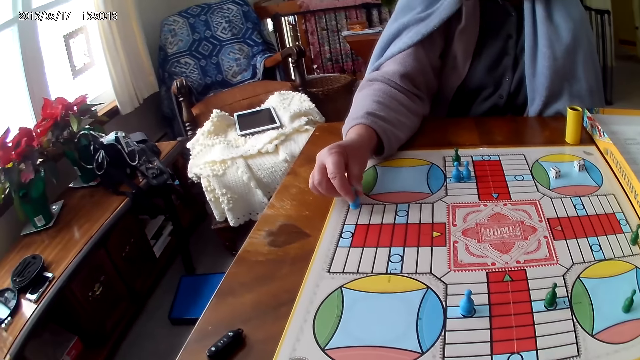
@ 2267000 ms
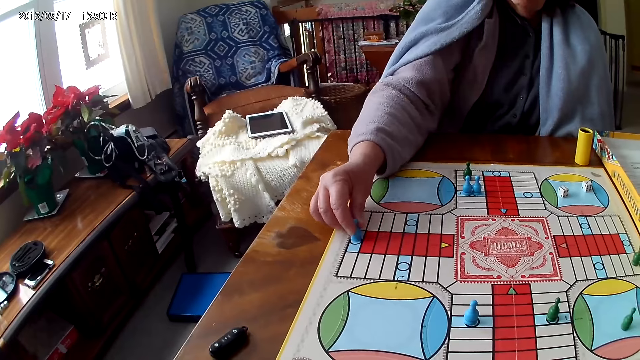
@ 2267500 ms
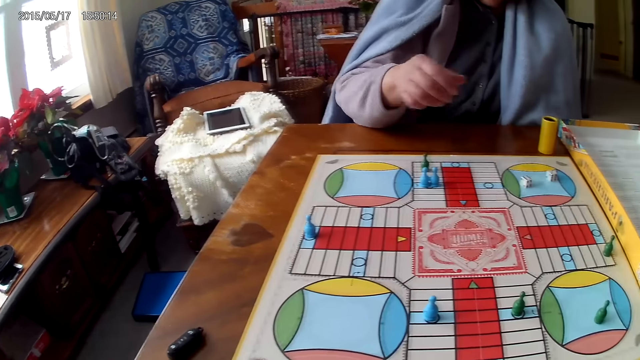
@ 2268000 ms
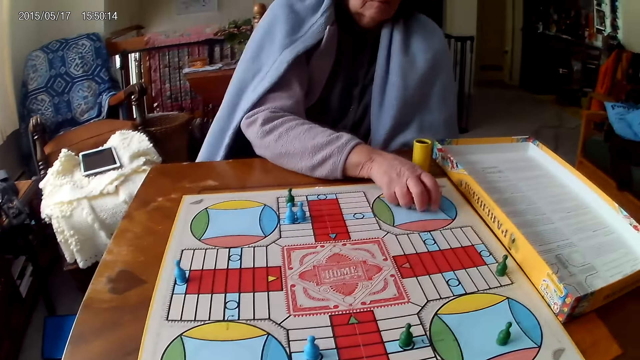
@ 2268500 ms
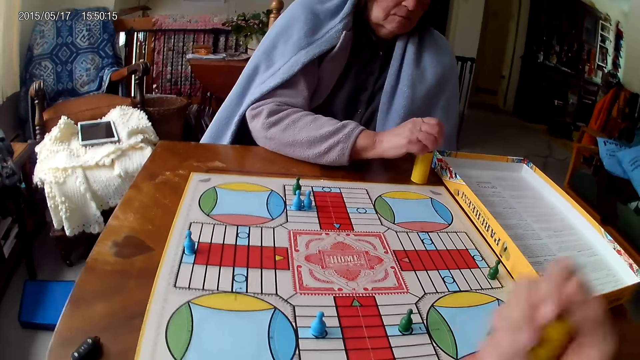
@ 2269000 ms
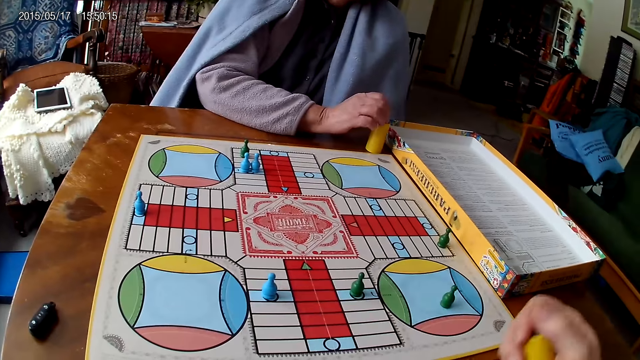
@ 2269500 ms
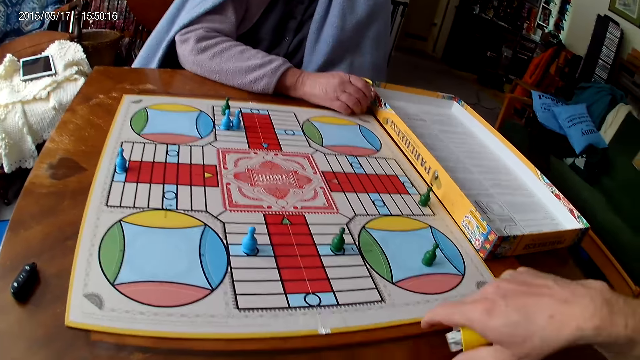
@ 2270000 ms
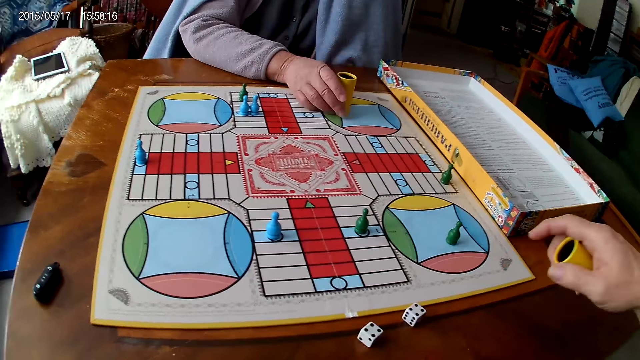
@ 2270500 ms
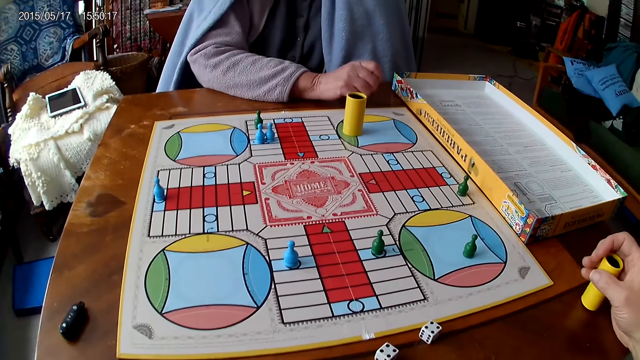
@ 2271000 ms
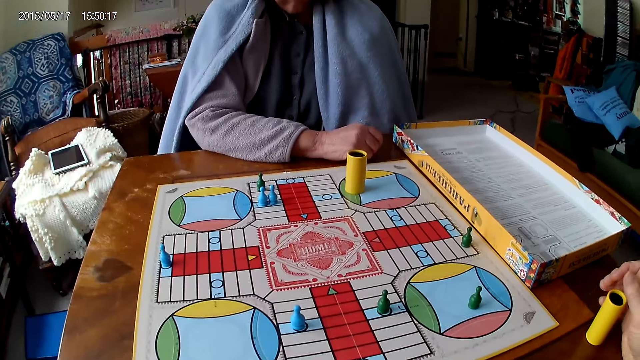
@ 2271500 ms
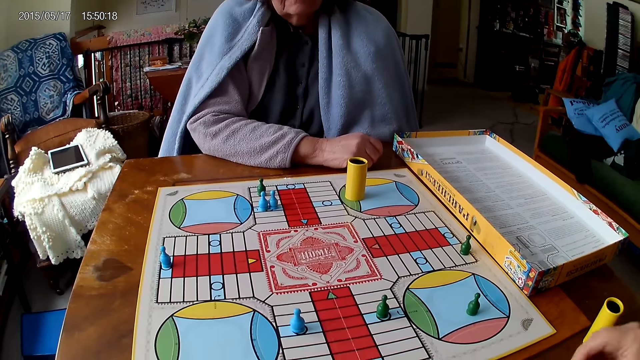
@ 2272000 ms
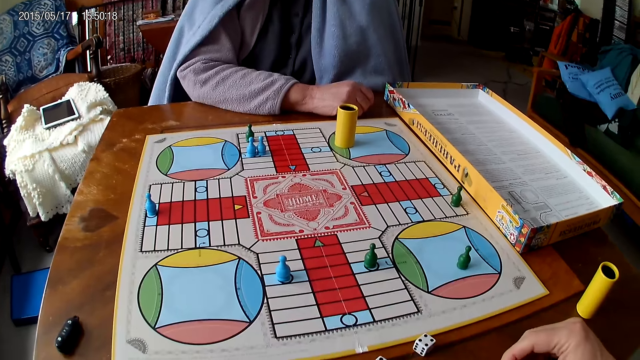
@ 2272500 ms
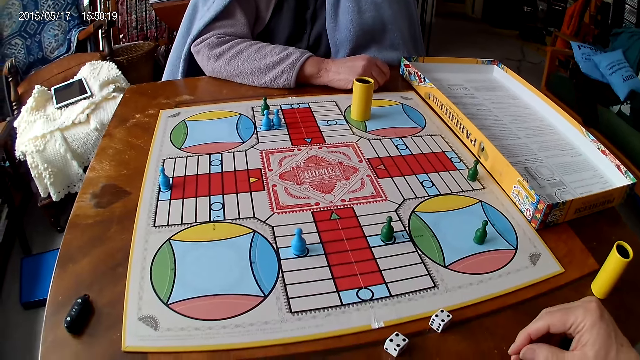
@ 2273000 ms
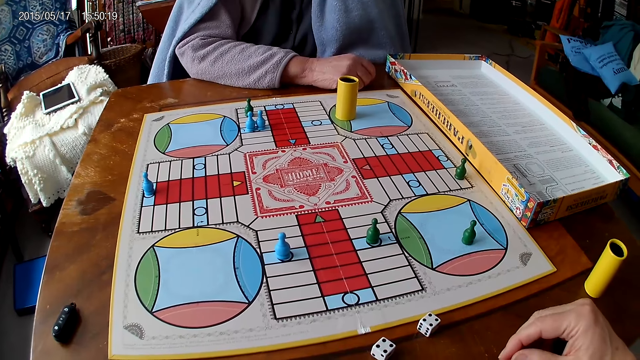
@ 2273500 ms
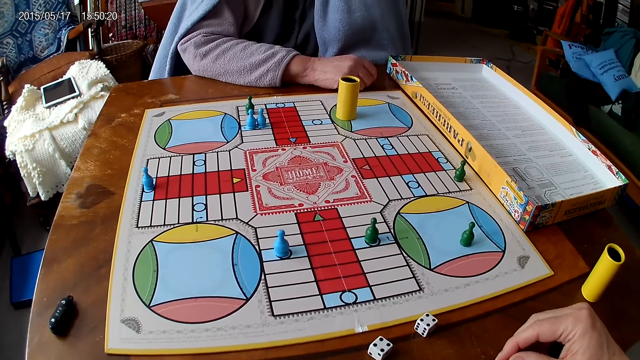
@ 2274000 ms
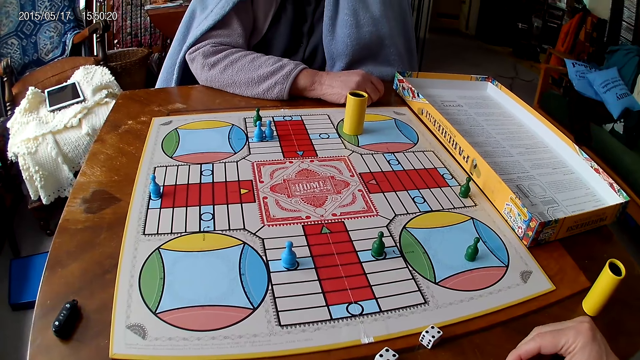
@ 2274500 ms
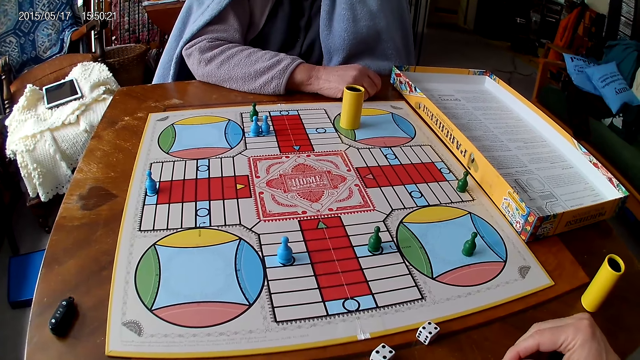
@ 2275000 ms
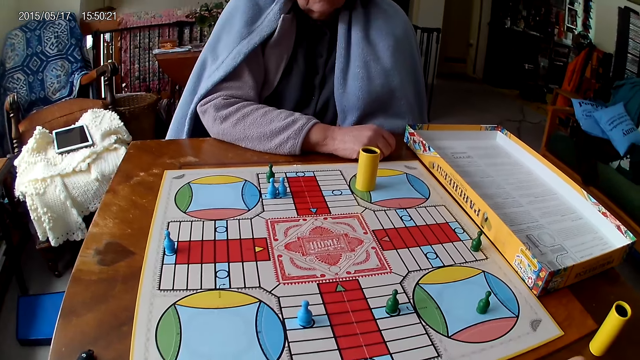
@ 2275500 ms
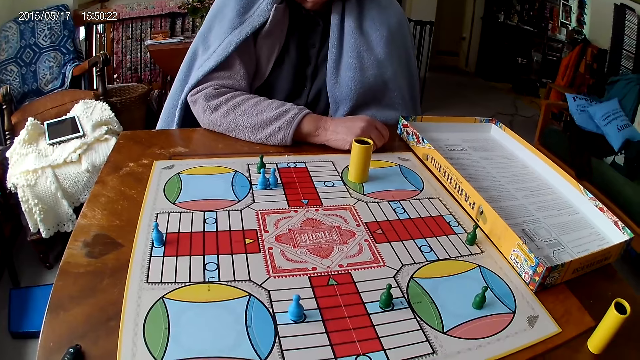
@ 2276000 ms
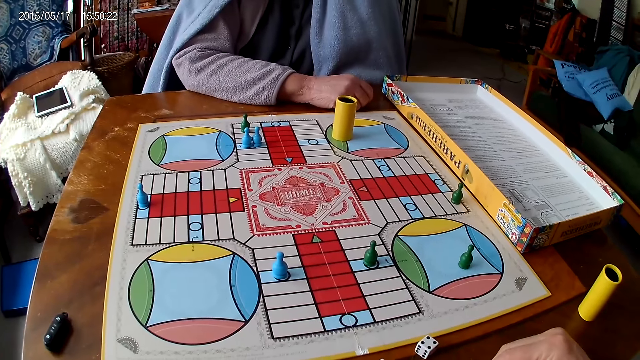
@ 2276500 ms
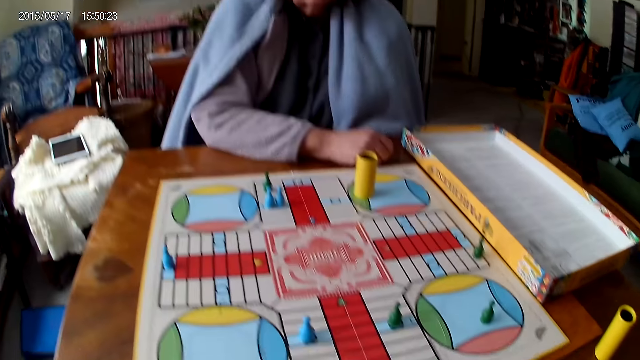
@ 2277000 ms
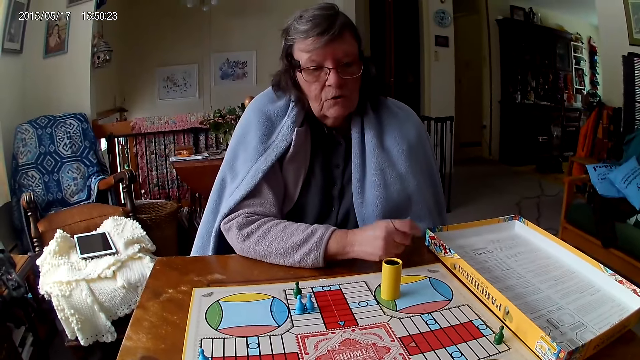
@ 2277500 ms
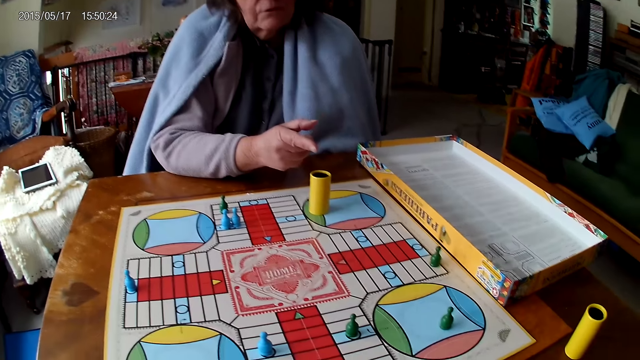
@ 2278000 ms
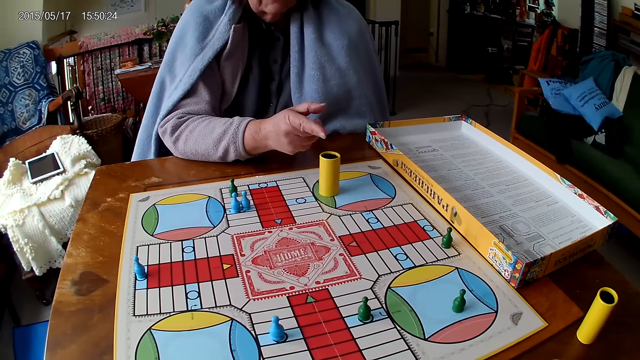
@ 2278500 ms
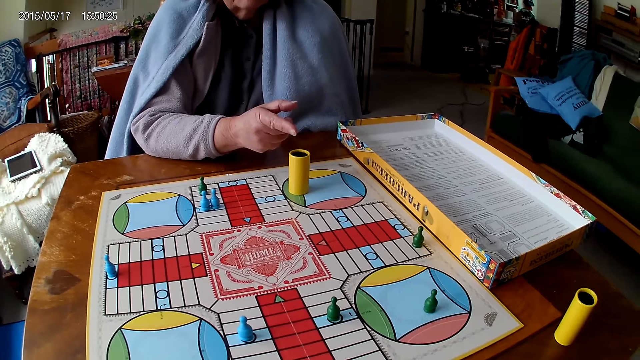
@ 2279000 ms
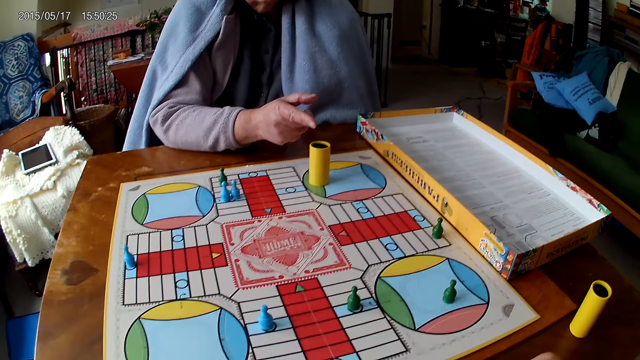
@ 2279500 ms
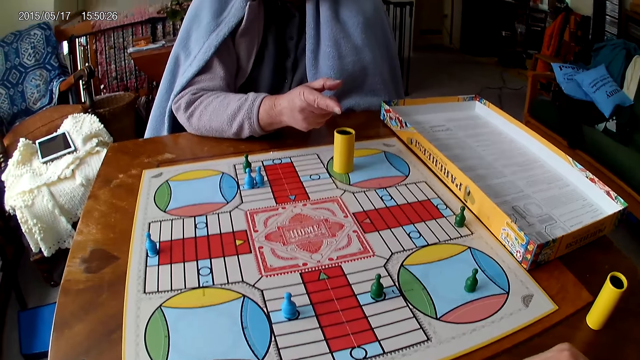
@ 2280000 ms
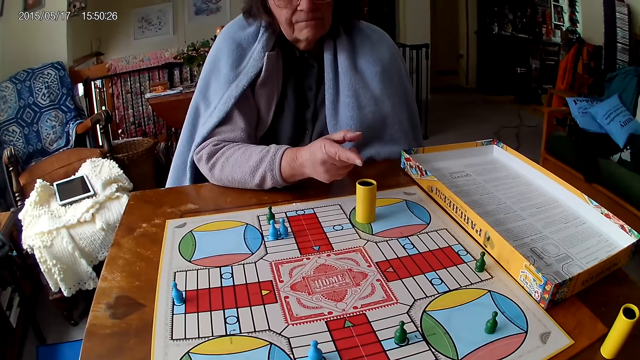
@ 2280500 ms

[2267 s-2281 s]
A woman moves a hand away from the dice cup or container. She picks up her dice from the Ludo board with her right hand. She drops the dice into her container. The camera wearer shakes his container with his right hand. He drops the dice in his container on the table. The woman moves the dice cup. The camera wearer puts the dice cup on the table. He interacts with the woman. The woman points a finger.

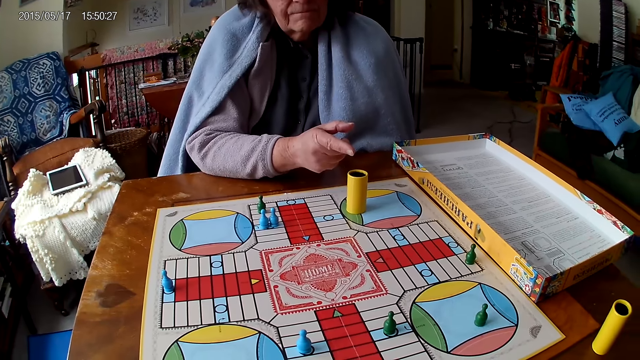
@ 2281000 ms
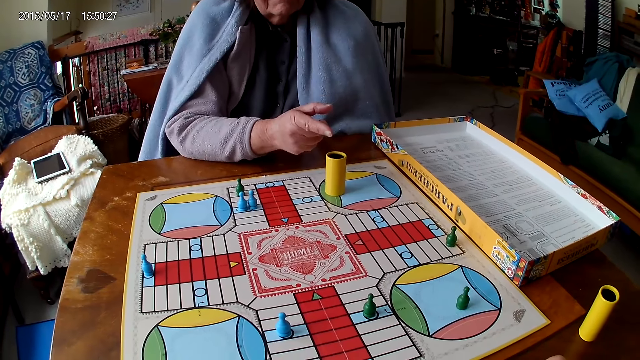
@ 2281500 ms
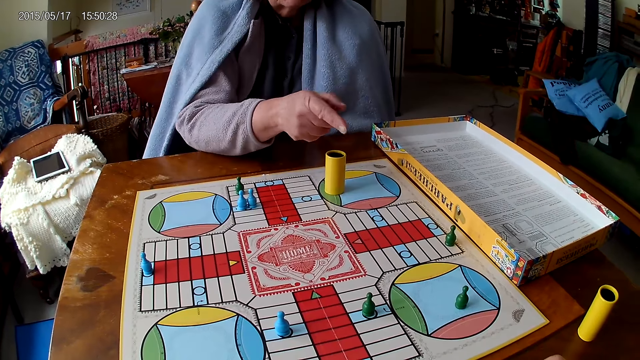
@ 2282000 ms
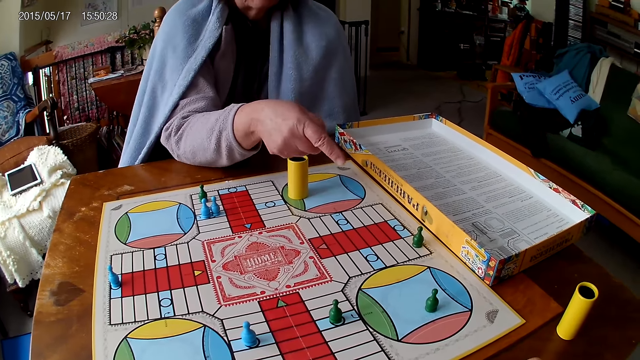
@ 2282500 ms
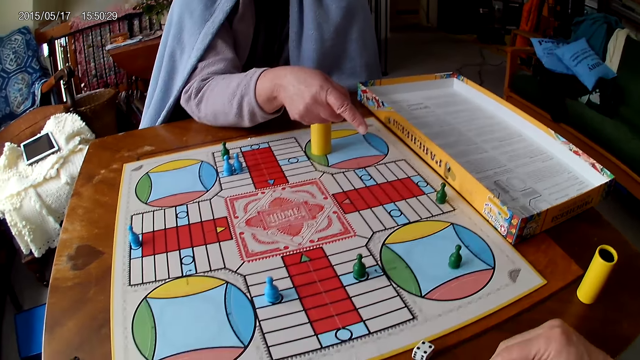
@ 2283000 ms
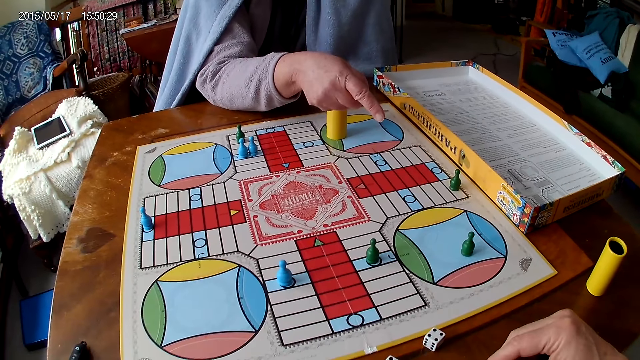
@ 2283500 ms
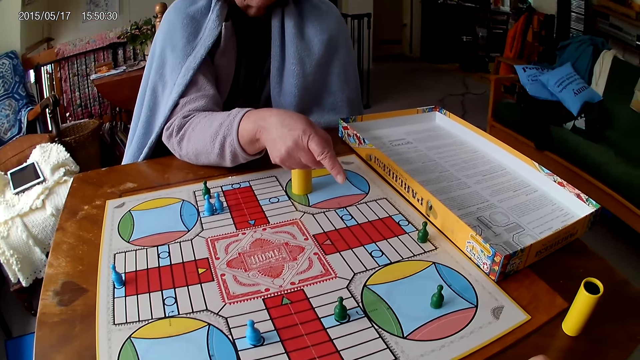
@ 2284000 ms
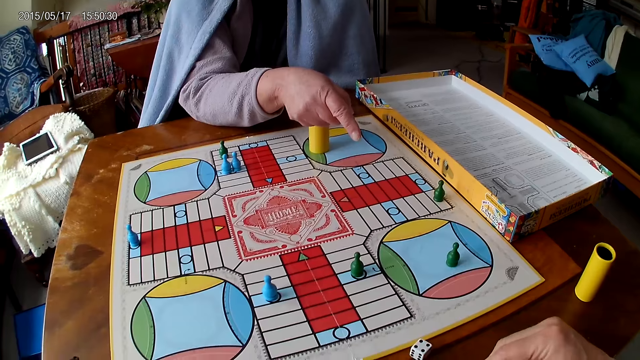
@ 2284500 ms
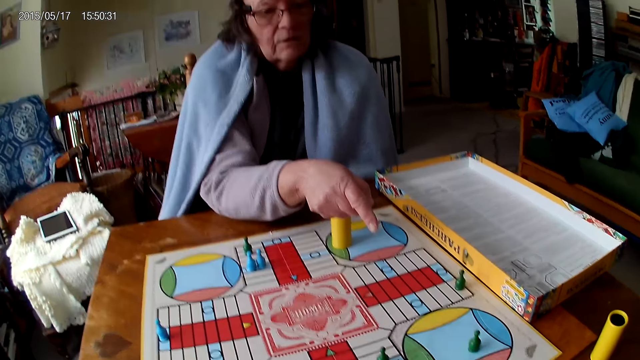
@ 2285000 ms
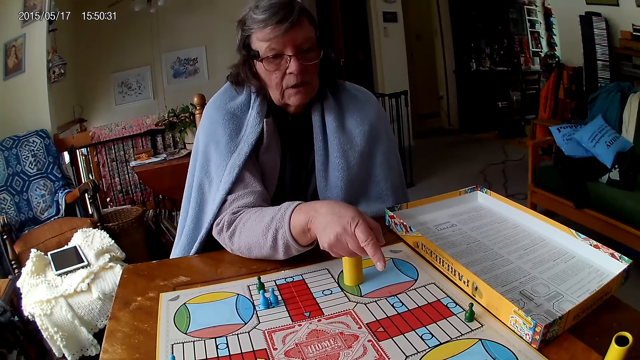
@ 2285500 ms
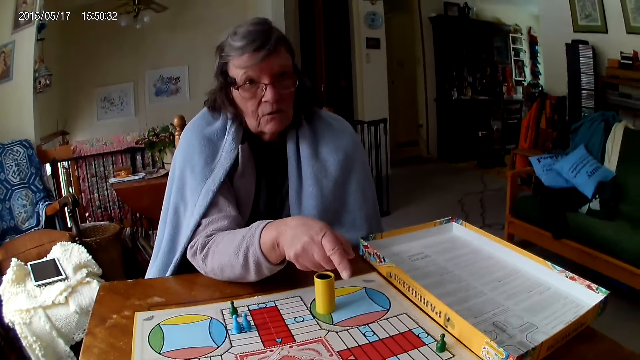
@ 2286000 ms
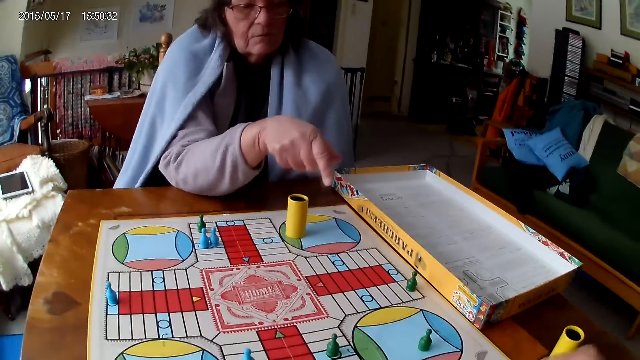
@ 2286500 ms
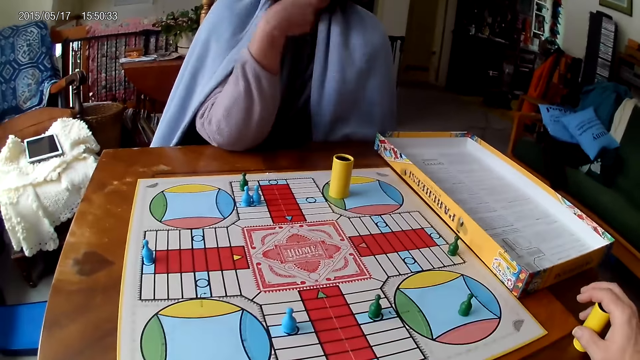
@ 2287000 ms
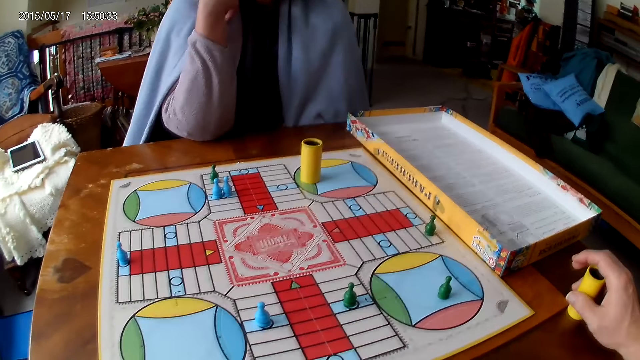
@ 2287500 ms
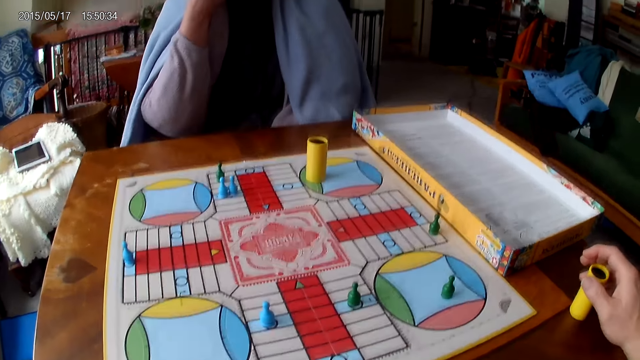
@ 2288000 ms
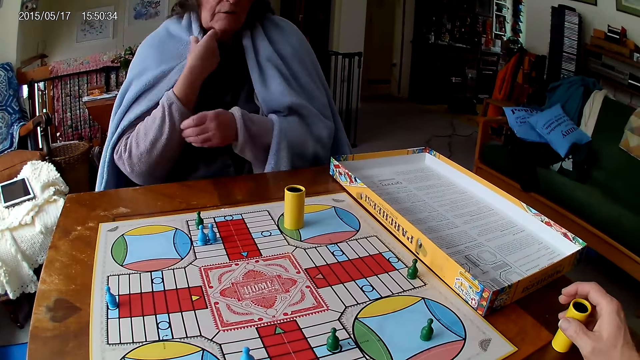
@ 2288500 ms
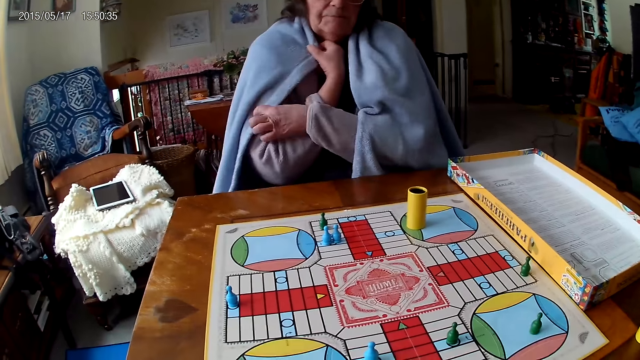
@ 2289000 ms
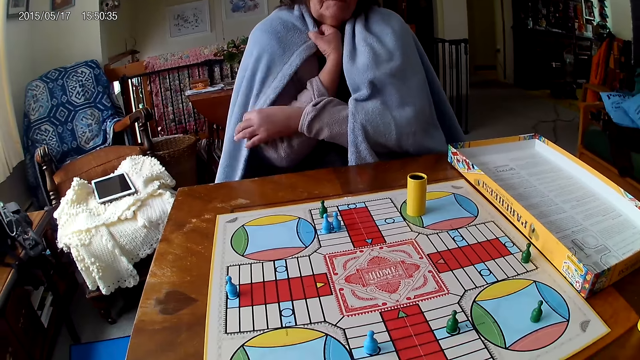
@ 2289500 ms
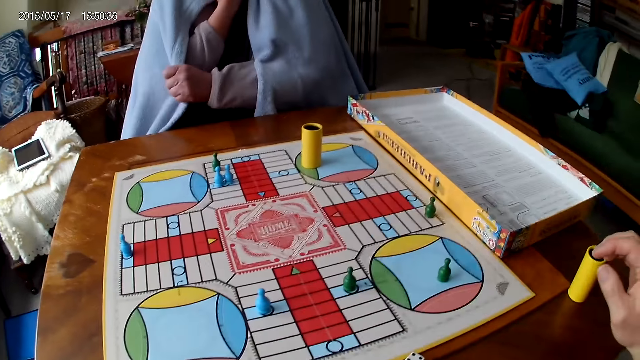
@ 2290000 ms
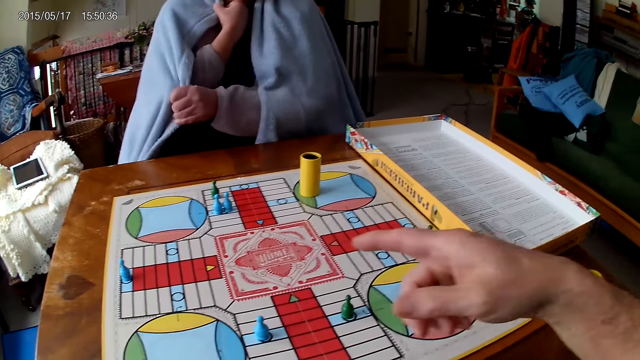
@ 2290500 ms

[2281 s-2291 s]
A woman points at the game board. The camera wearer touches his container with his right hand. The woman pulls a throw blanket. The camera wearer moves a hand.
